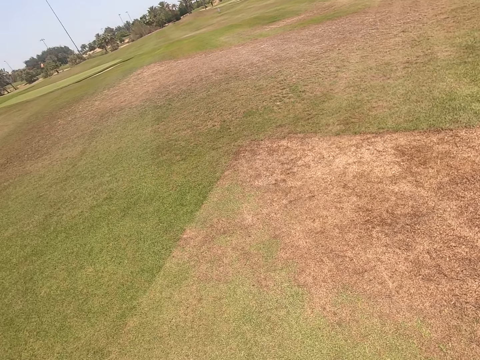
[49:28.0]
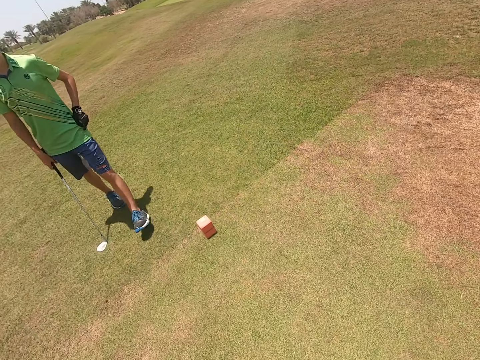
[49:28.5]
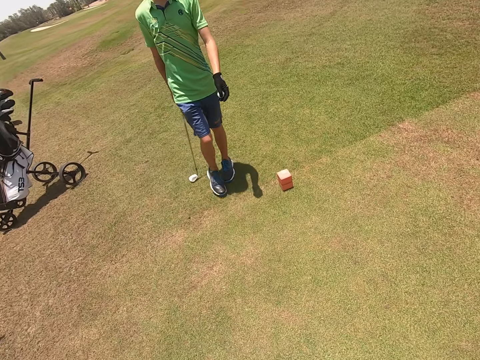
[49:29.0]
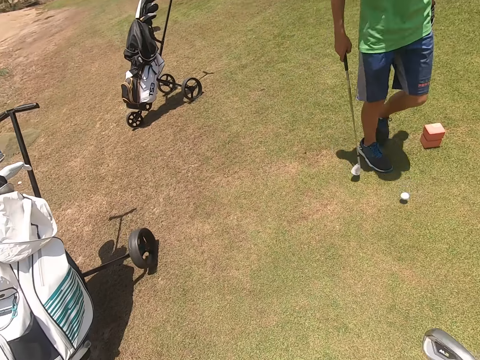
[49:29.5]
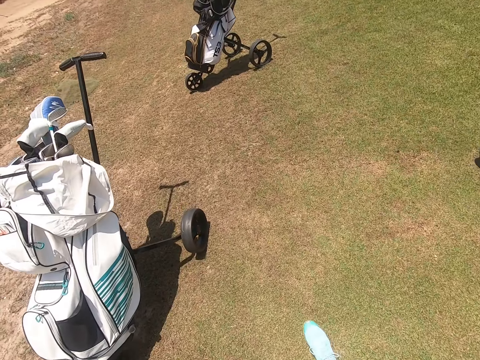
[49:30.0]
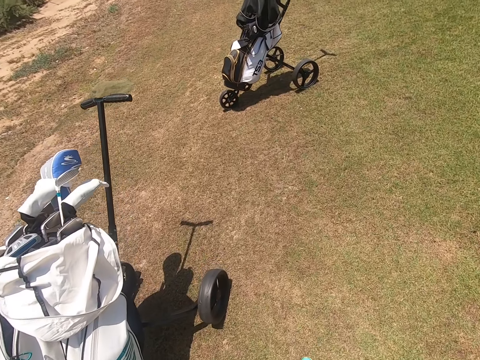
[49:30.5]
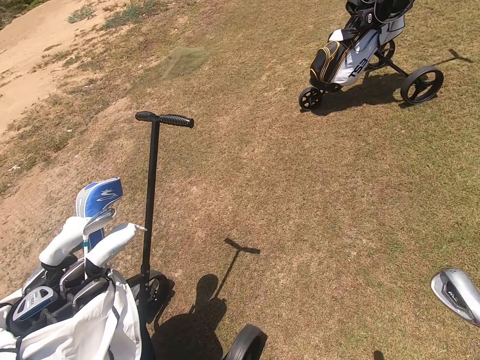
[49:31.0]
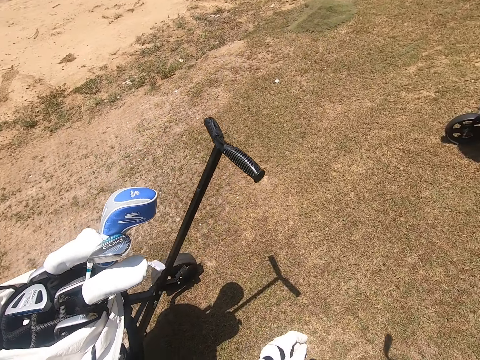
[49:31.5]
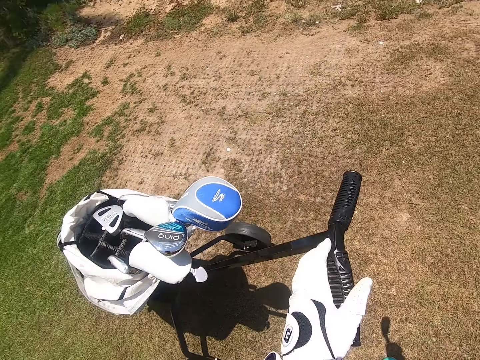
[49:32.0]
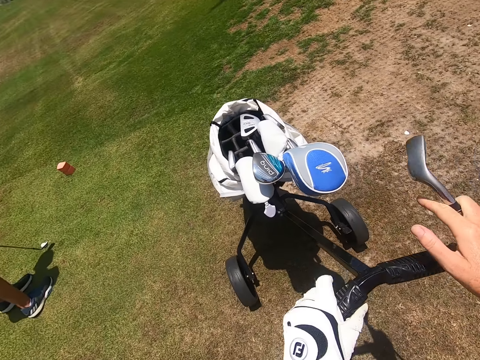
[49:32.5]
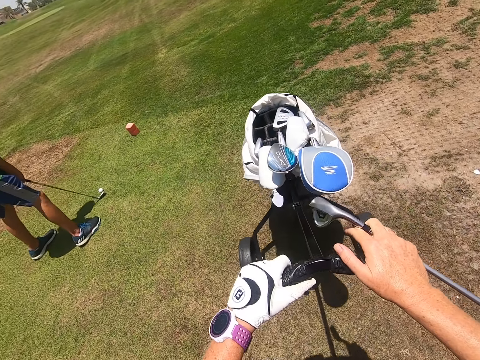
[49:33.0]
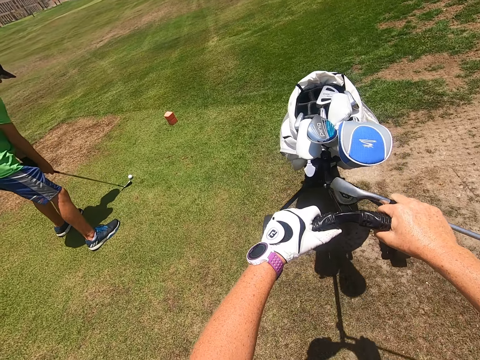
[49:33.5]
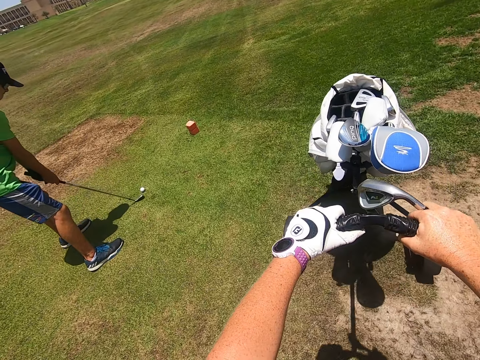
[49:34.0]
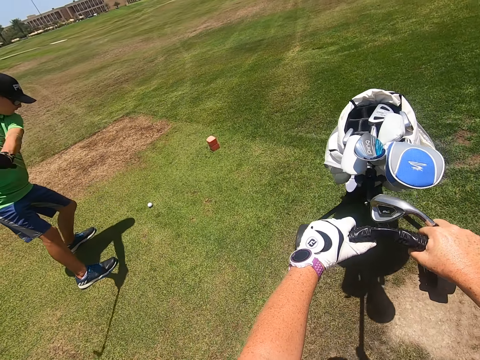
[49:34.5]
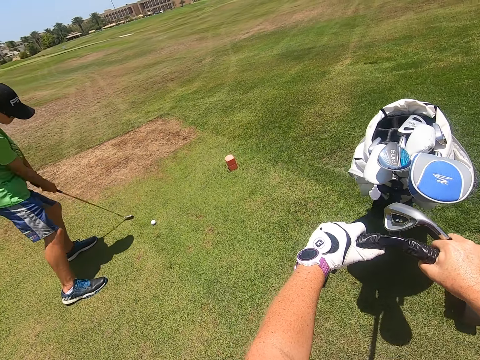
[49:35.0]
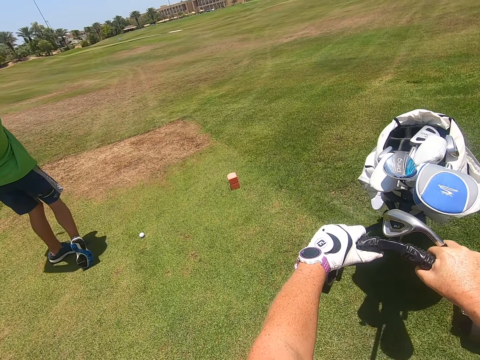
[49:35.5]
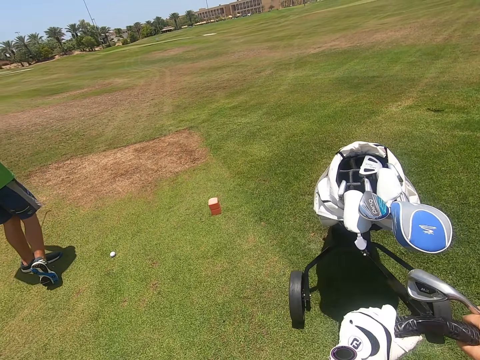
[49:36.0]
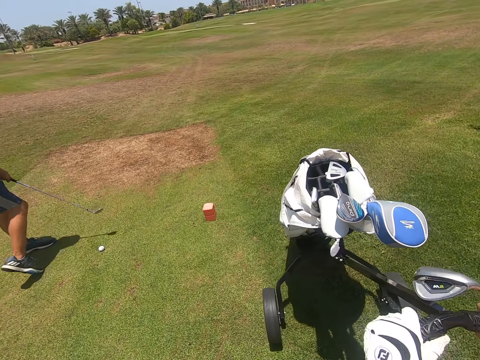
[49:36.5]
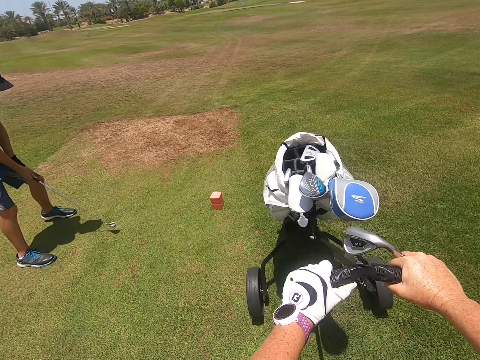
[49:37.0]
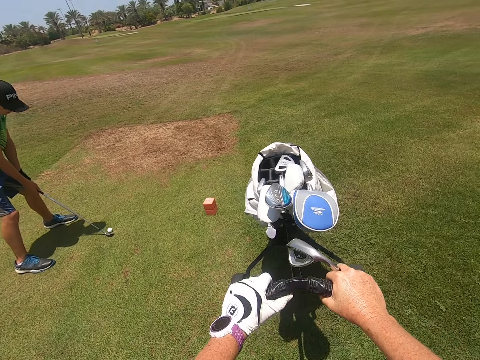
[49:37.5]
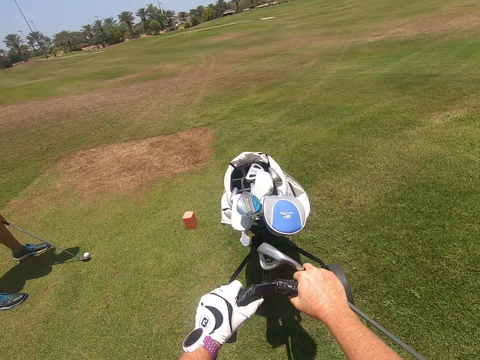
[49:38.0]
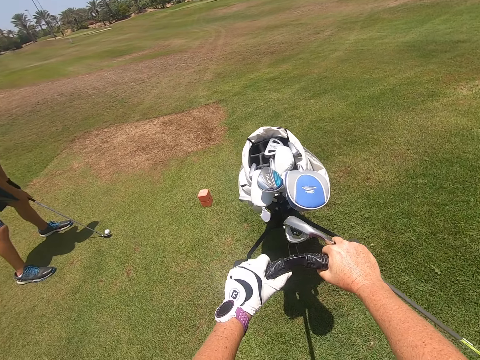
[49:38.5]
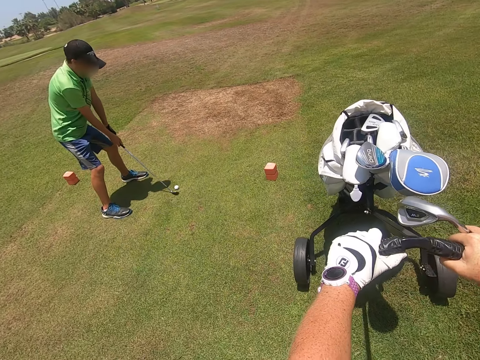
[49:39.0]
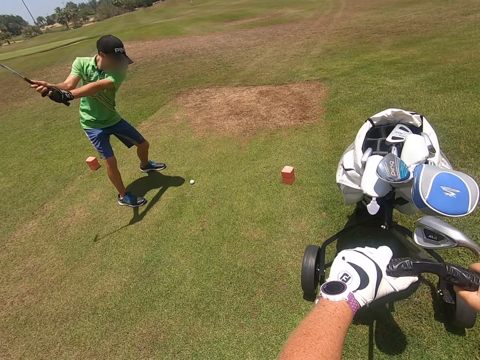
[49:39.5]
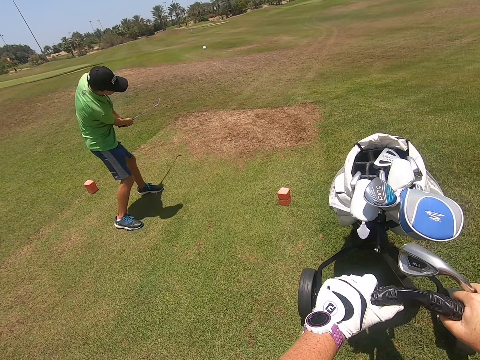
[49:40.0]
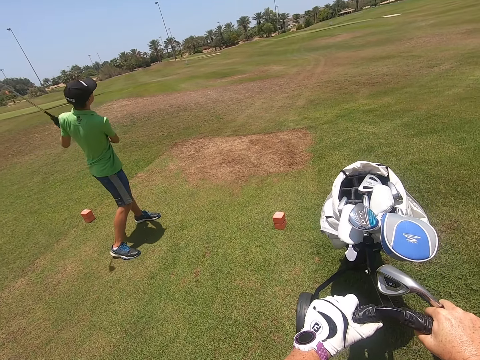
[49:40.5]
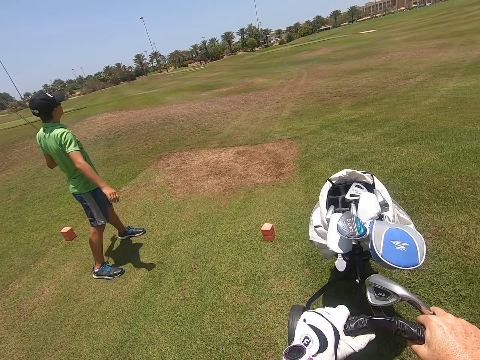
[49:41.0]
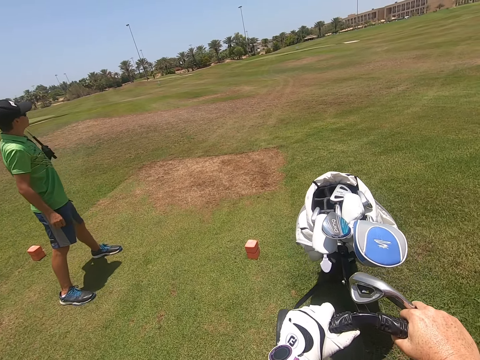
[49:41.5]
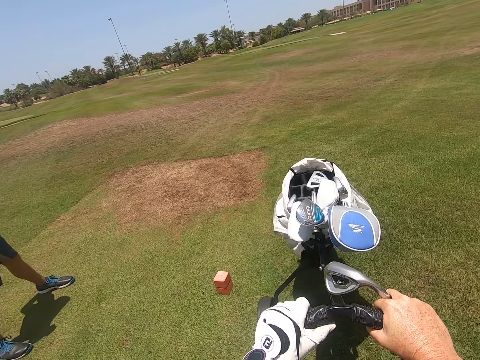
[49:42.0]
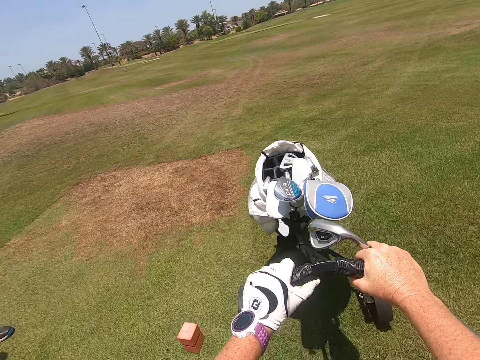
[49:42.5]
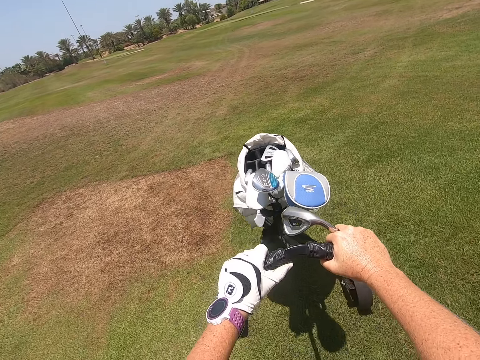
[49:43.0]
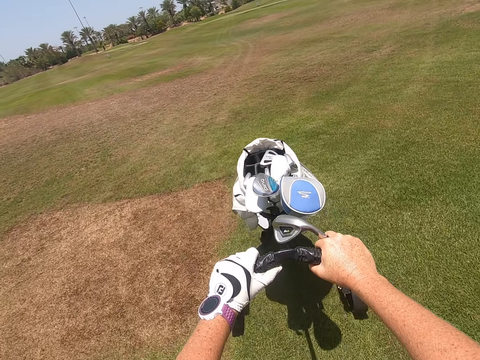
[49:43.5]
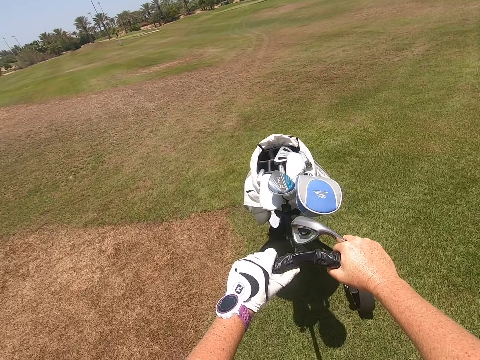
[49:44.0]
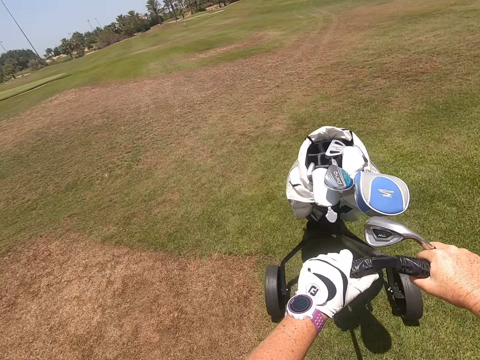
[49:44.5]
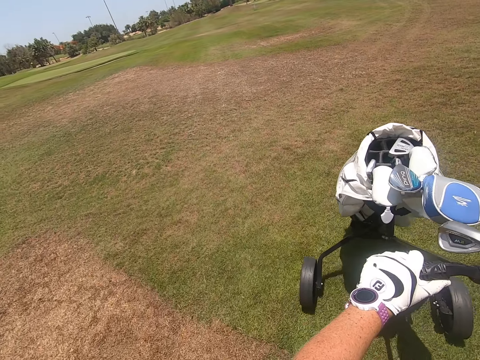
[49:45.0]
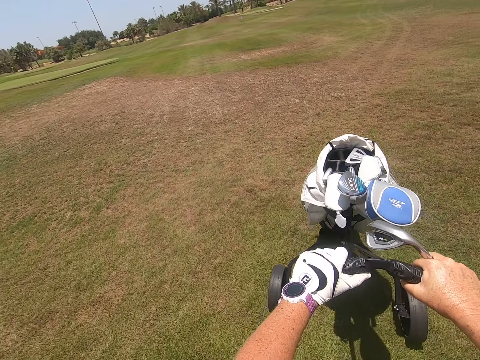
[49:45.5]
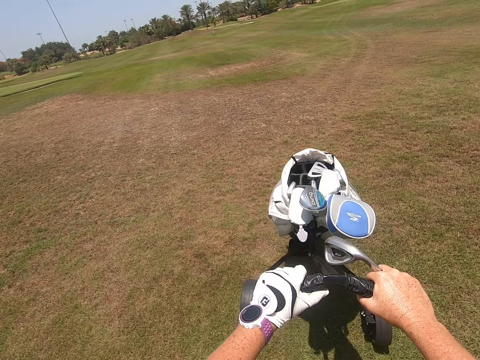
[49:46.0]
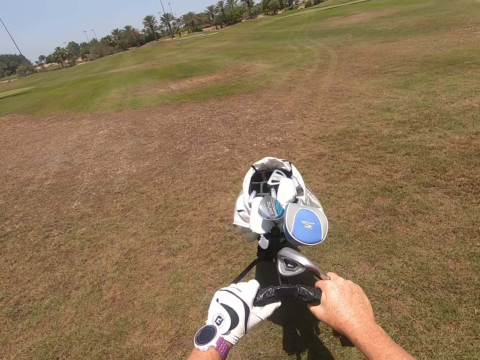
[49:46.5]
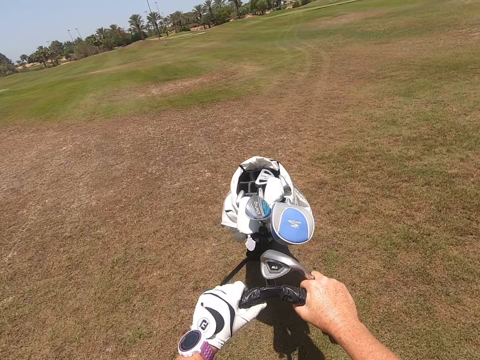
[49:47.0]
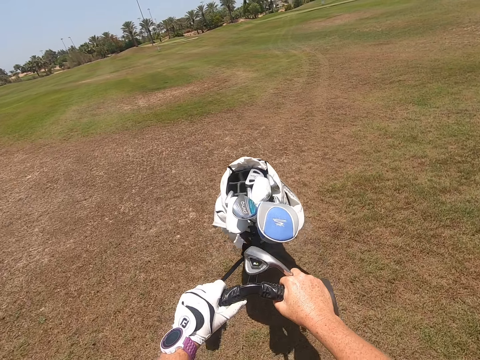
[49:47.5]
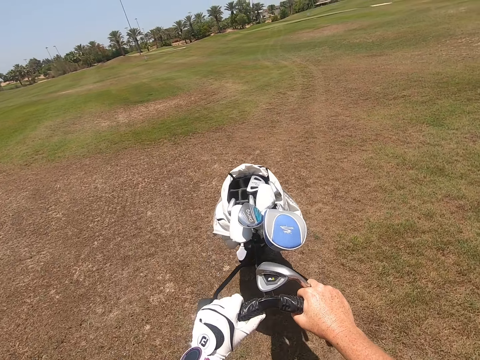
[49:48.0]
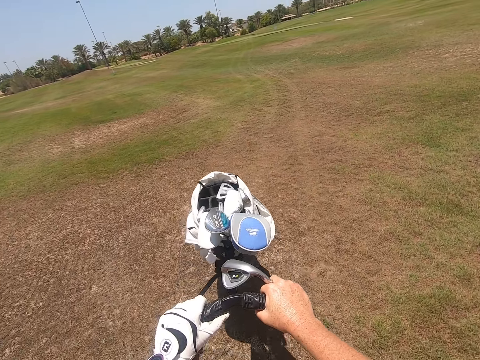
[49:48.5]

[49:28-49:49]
A man walks around the golf course and throws the golf ball on the ground. The camera wearer walks around the golf course. They move the golf cart bag around the golf course. The man moves the golf stick and plays golf with the golf stick. The camera wearer moves the golf cart bag around the golf course. The man moves the golf stick and kicks the golf ball with the golf stick. The camera wearer walks around the golf course. They play golf with the hockey stick.

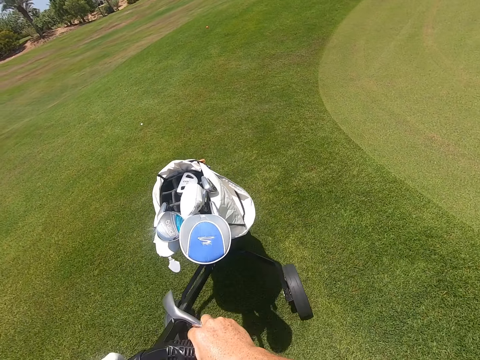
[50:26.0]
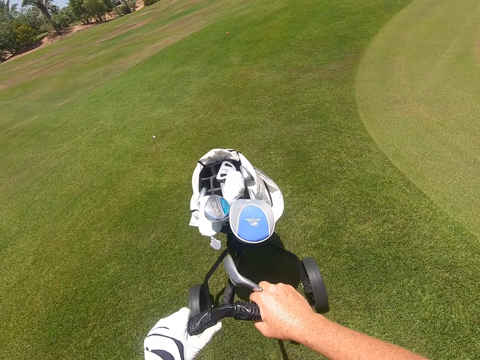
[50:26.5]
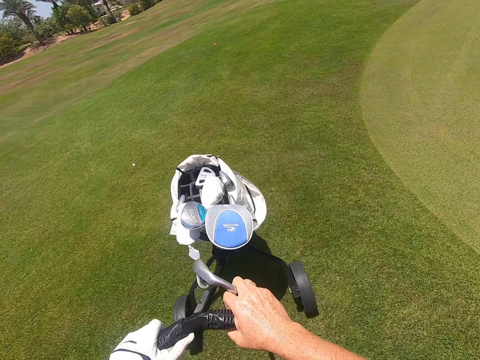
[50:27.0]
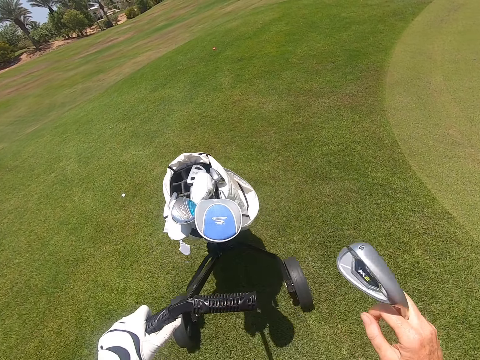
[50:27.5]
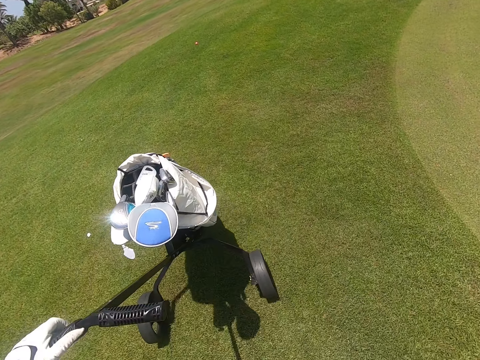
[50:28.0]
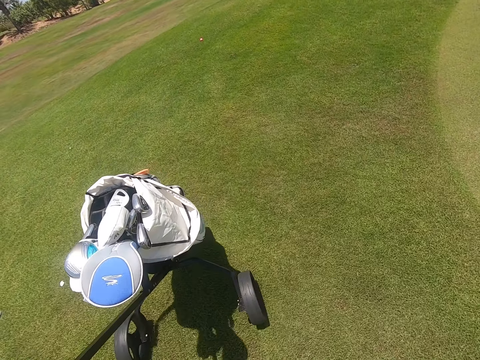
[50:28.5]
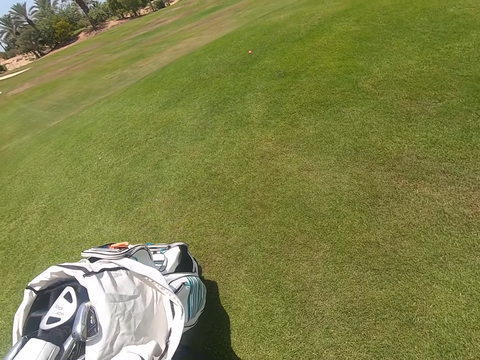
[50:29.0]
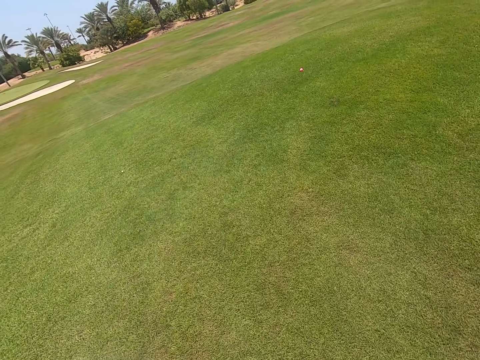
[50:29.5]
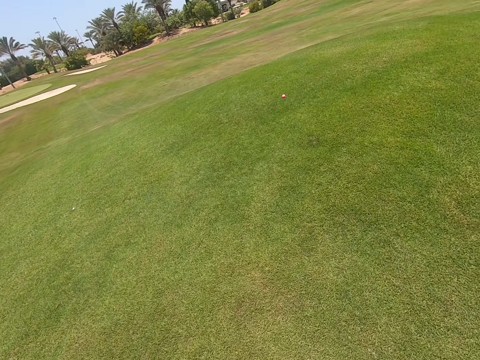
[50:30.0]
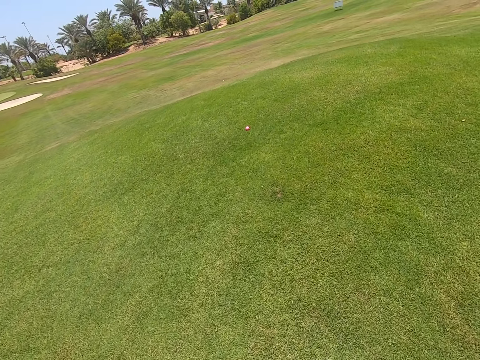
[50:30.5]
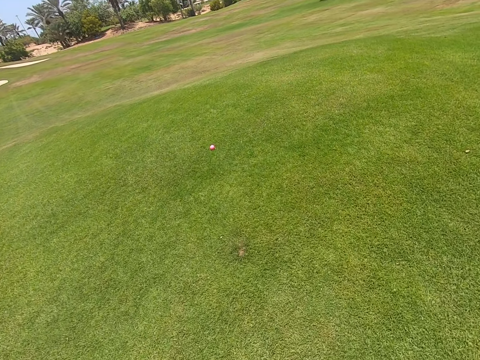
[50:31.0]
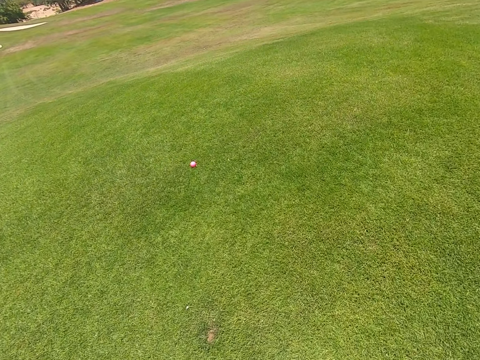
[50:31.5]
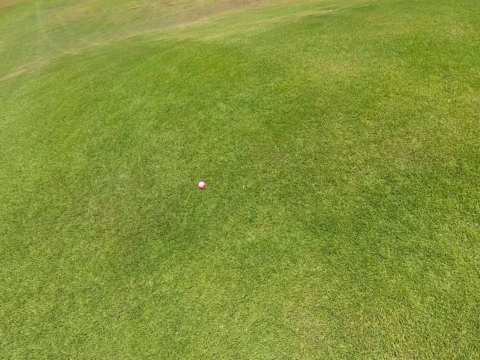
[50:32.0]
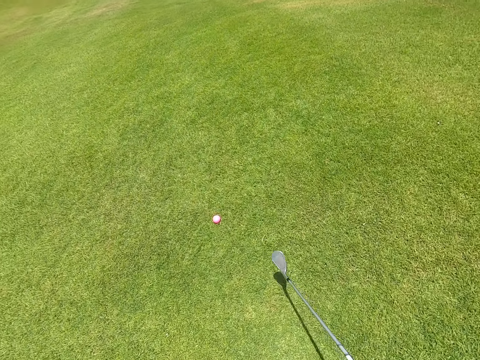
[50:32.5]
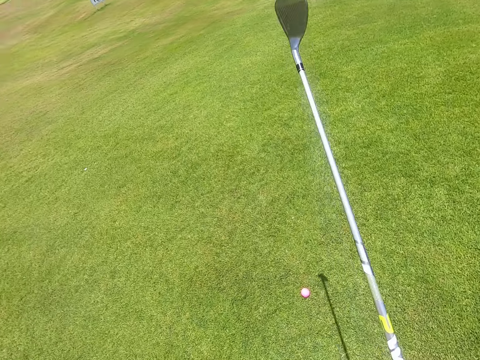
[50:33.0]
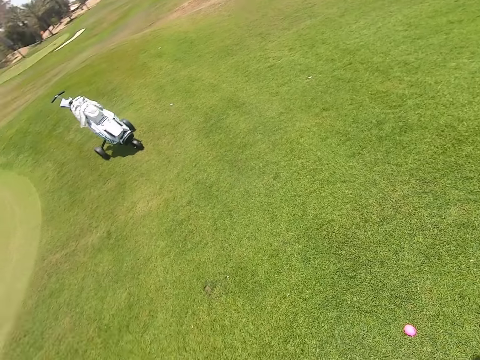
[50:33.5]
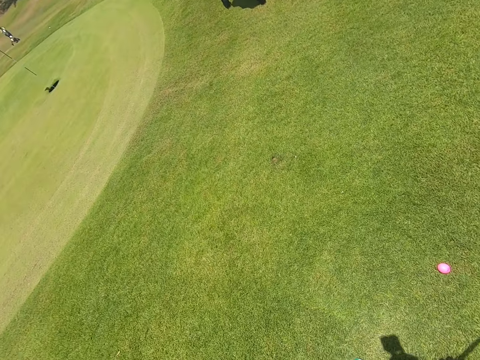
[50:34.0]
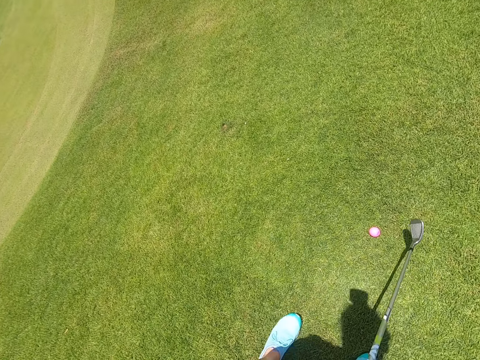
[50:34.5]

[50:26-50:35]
The camera wearer moves their hand. They stop the golf cart bag. They walk around the golf course. They move the golf stick.
